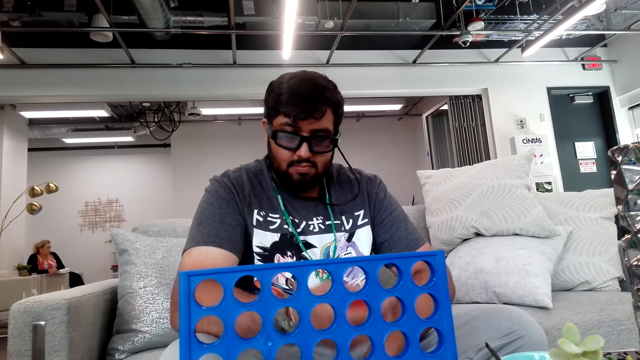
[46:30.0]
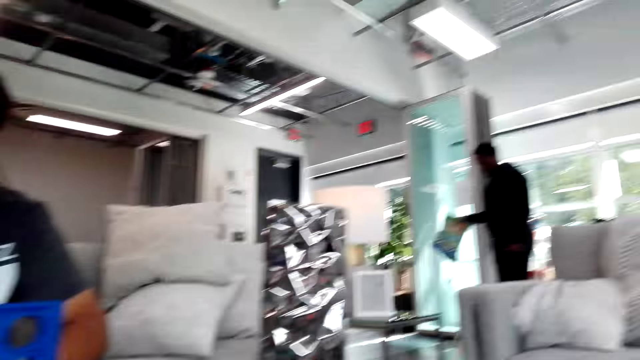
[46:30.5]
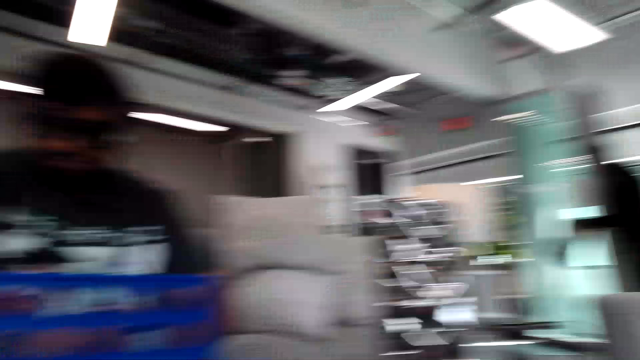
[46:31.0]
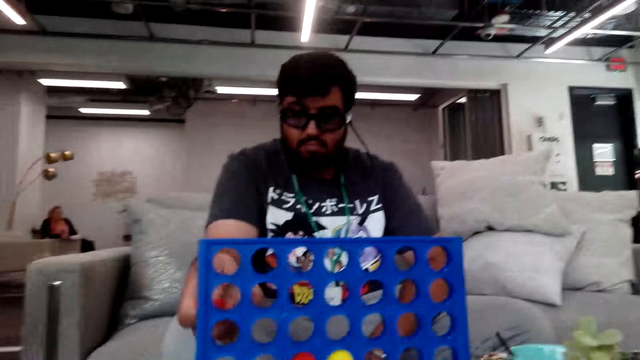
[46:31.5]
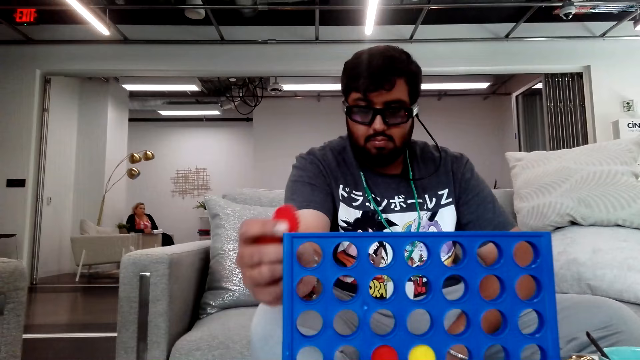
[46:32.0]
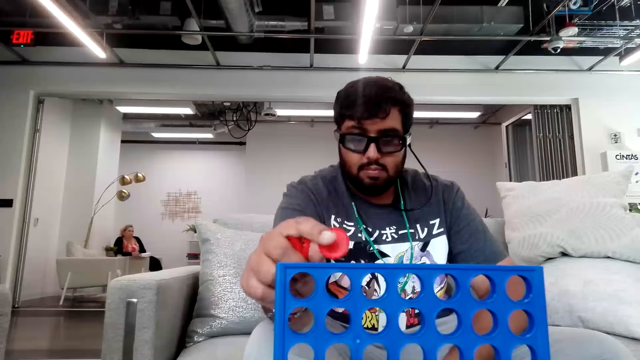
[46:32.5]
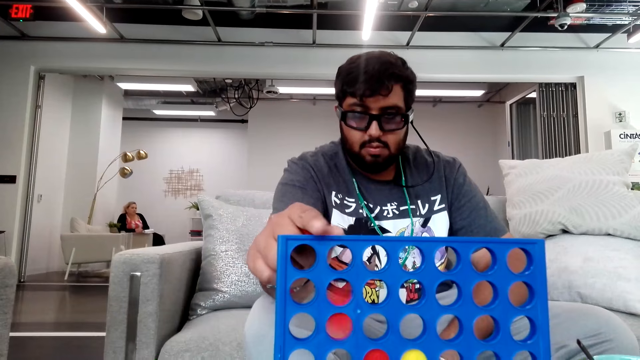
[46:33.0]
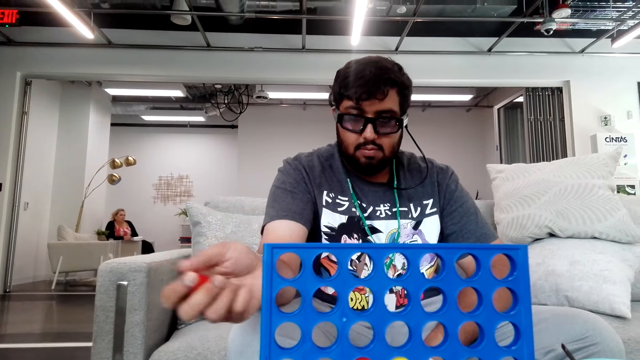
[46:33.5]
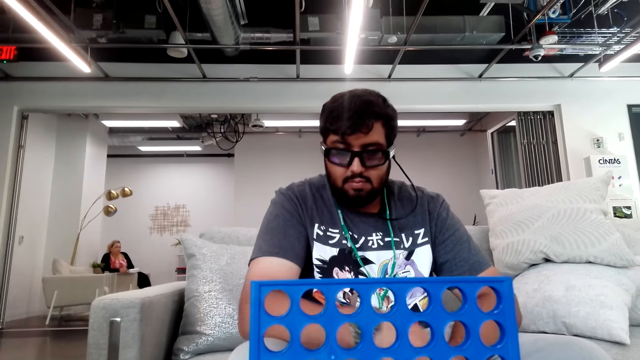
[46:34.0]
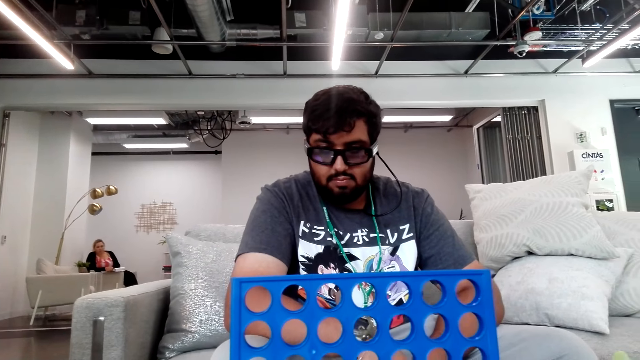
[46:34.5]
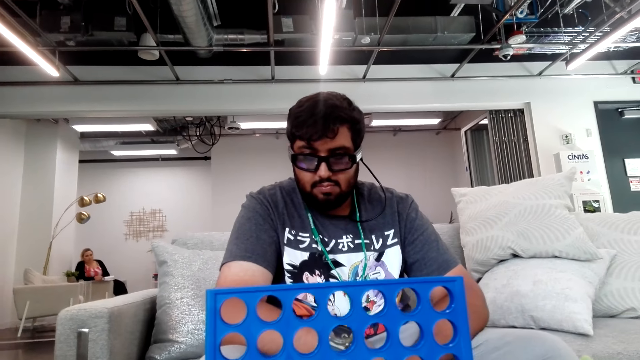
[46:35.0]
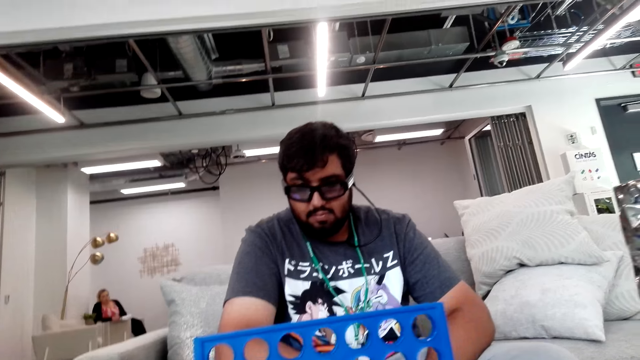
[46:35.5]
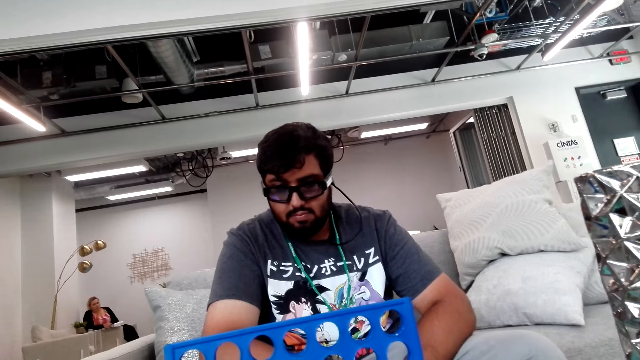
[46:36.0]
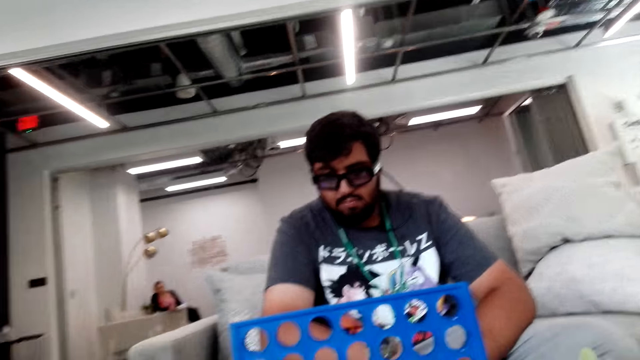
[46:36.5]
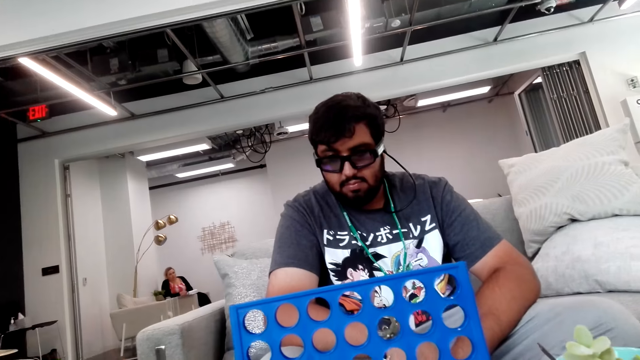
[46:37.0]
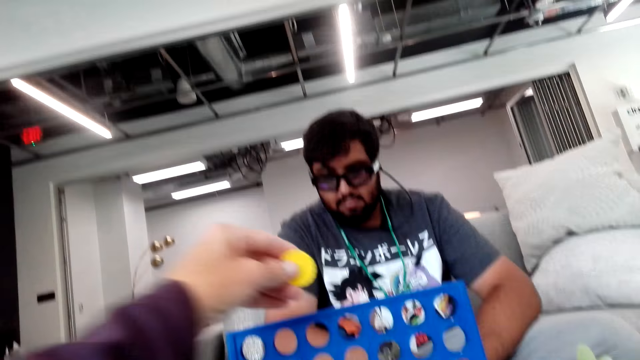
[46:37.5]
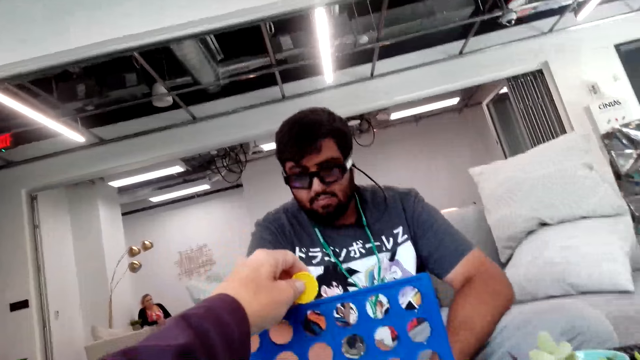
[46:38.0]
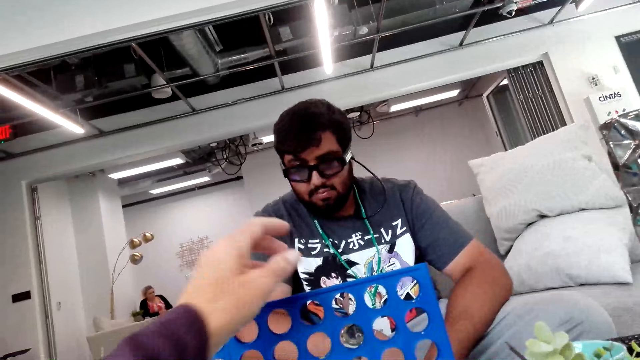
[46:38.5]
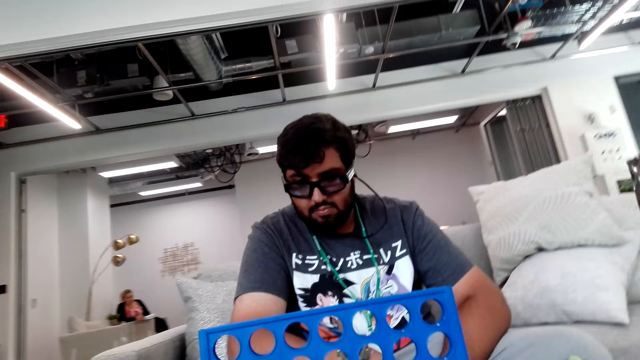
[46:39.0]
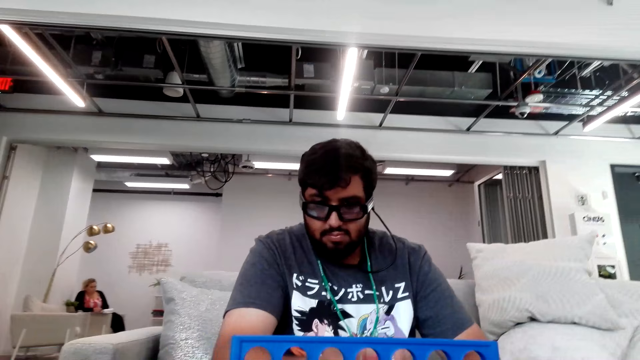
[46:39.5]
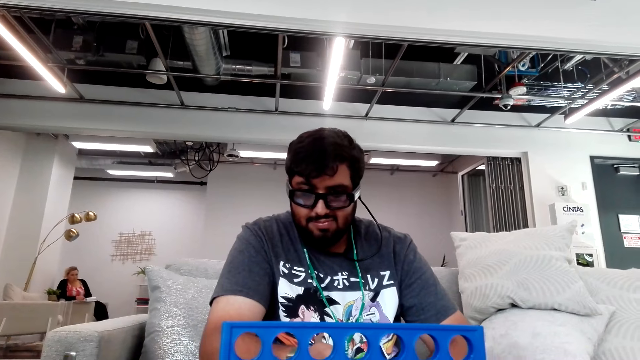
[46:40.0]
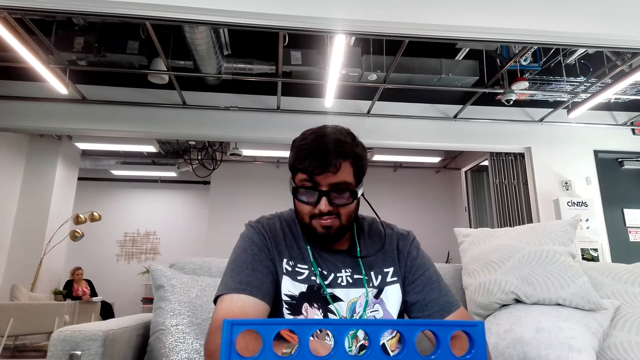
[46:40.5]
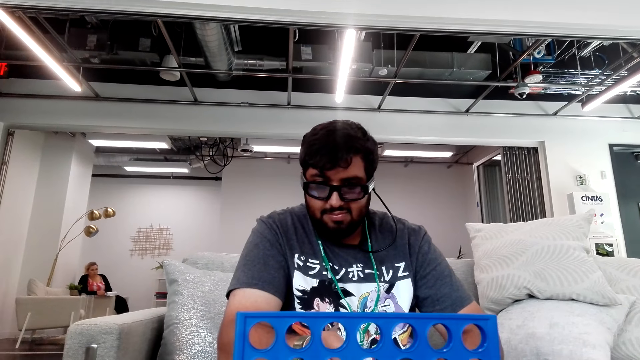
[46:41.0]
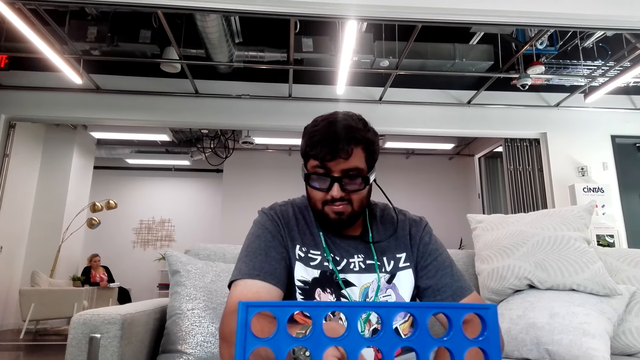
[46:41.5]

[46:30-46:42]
A man puts a poker chip in a board game board. The camera wearer puts a poker chip in the board game board.

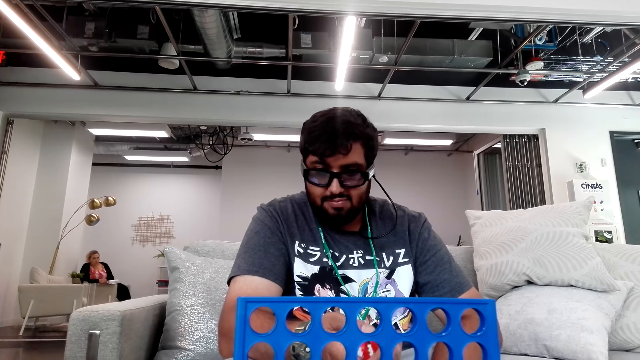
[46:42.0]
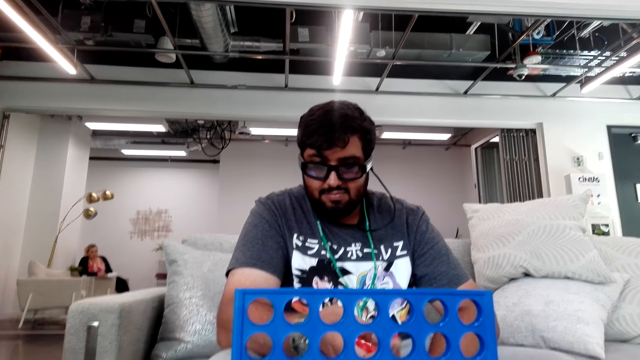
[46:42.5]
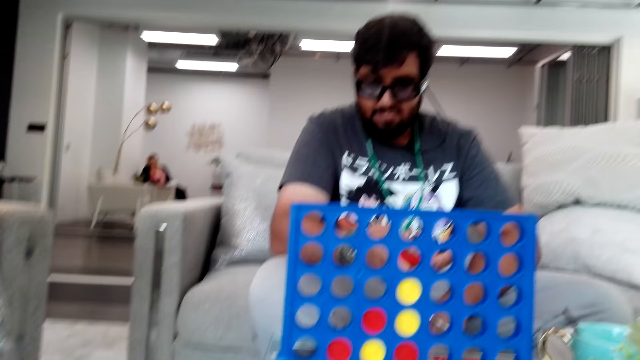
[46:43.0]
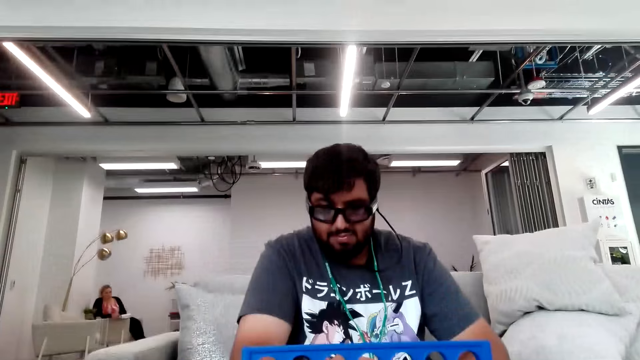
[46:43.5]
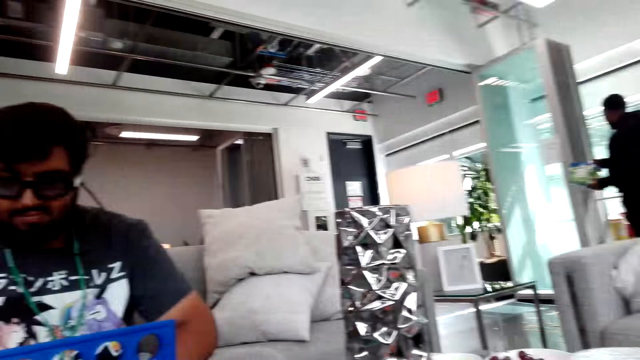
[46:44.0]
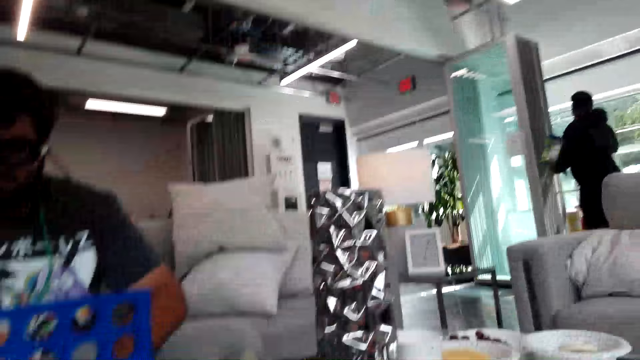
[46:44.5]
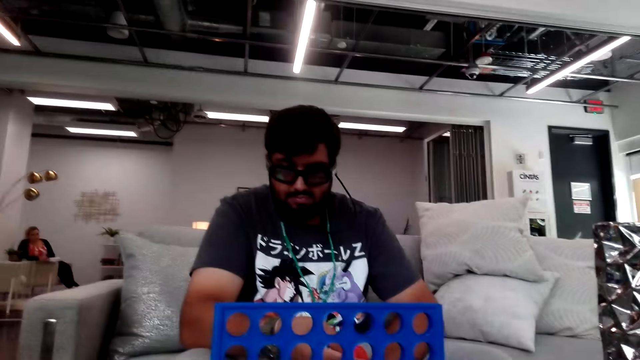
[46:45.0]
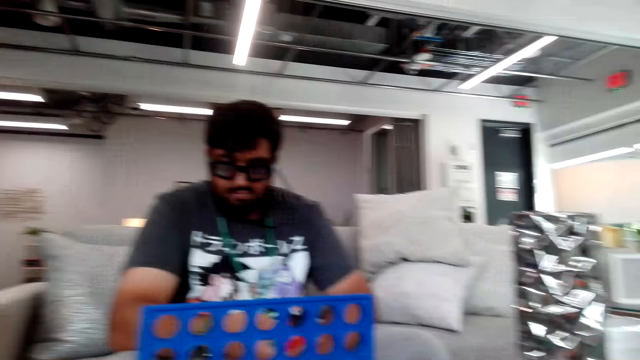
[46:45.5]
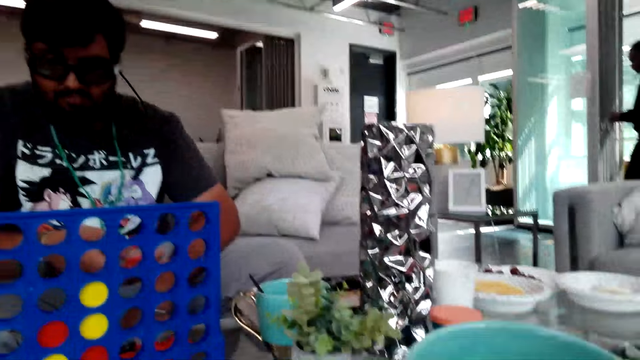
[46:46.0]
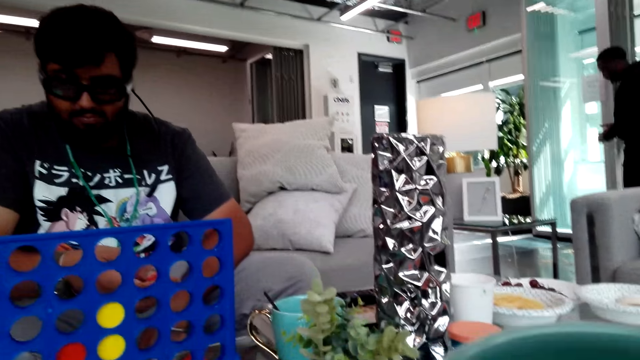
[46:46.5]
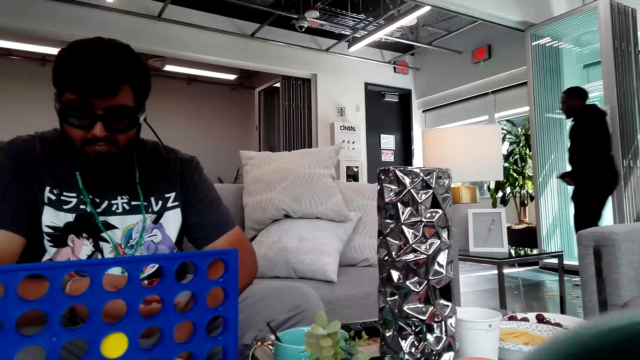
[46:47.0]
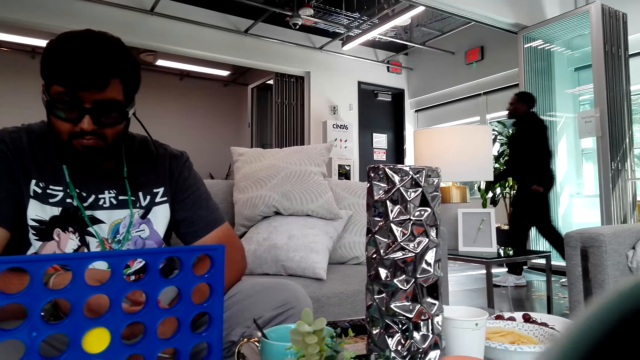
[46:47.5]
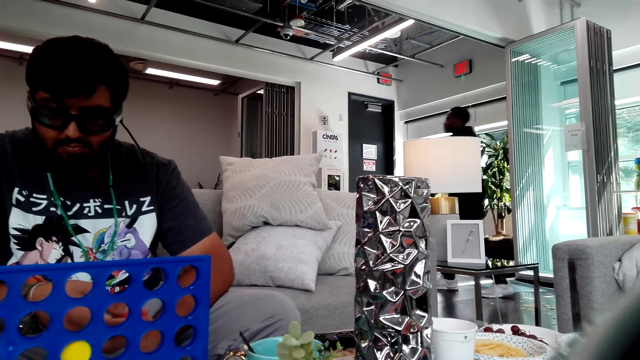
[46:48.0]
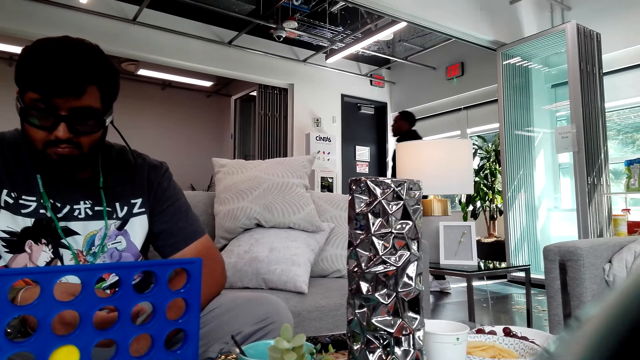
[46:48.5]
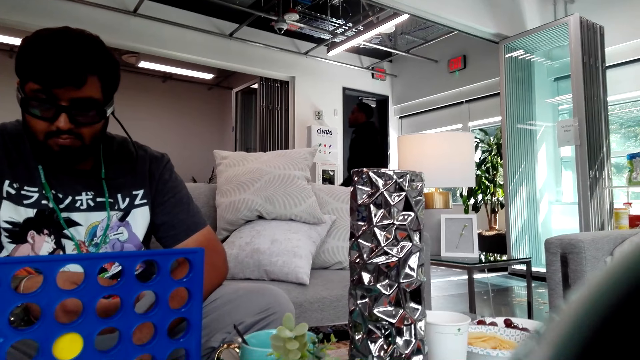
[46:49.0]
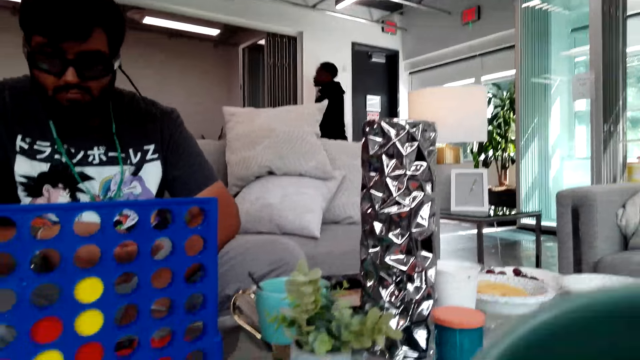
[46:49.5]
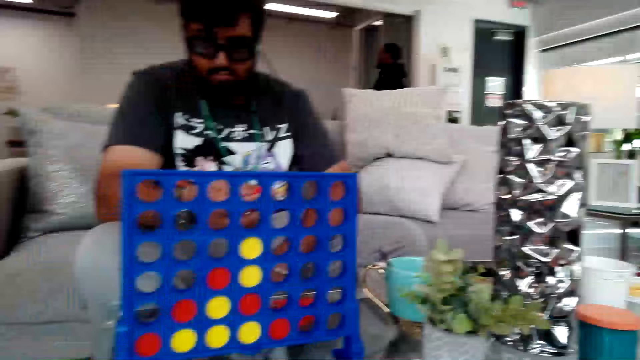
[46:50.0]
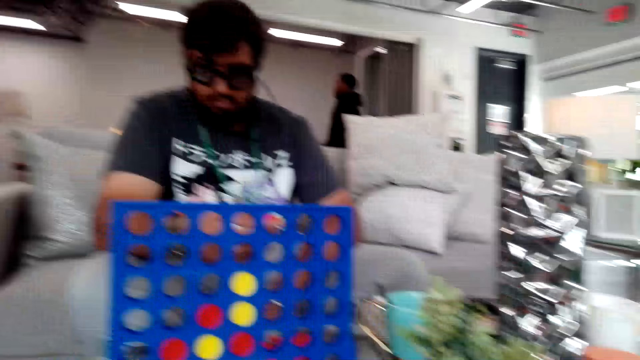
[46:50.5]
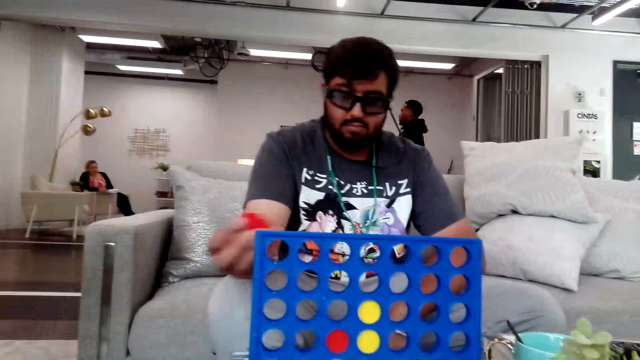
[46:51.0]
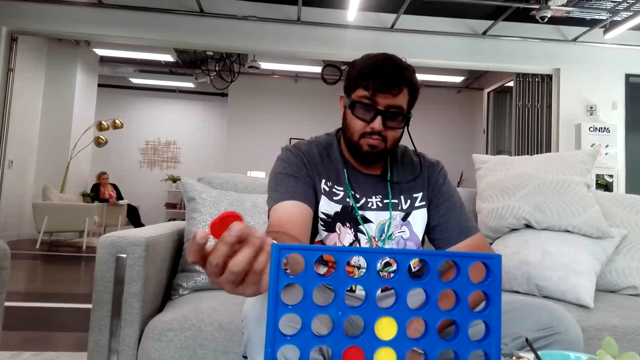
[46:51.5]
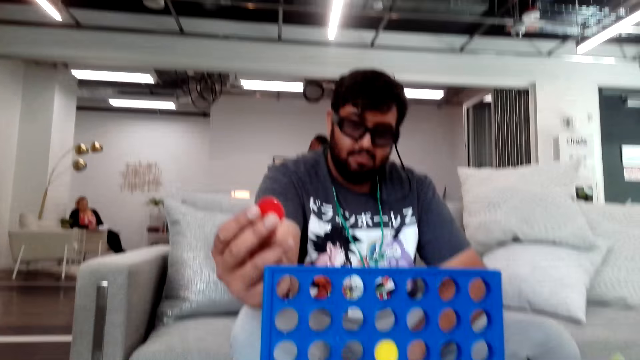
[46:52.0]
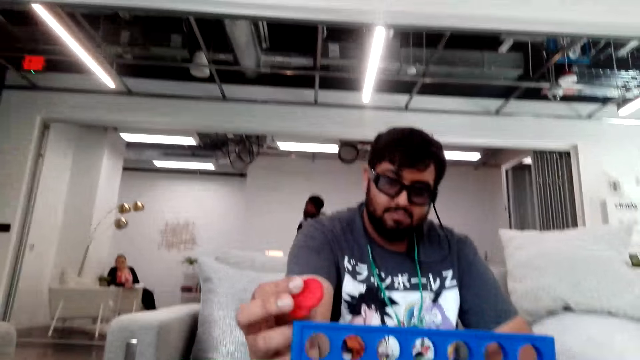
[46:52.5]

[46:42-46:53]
A man shakes poker chips on his right hand. The man walks in the house.
